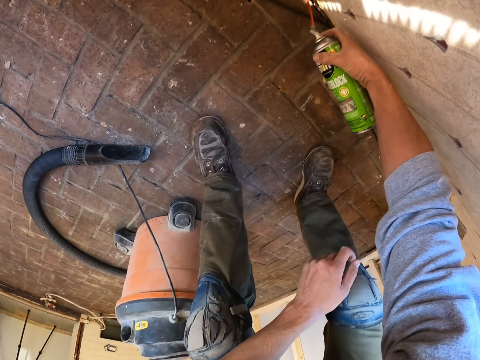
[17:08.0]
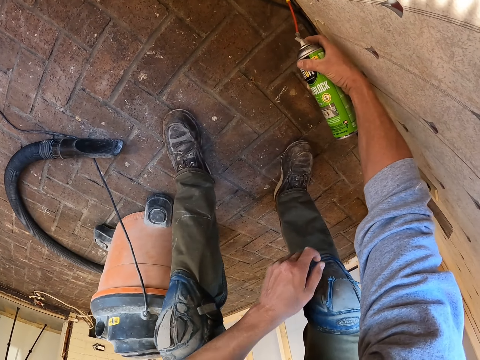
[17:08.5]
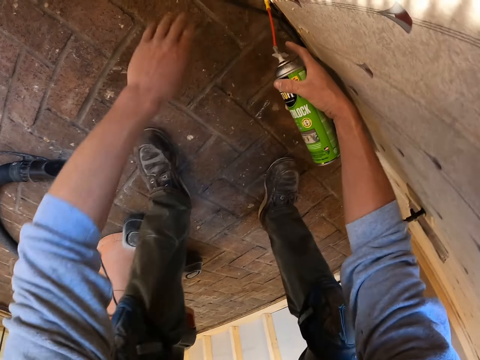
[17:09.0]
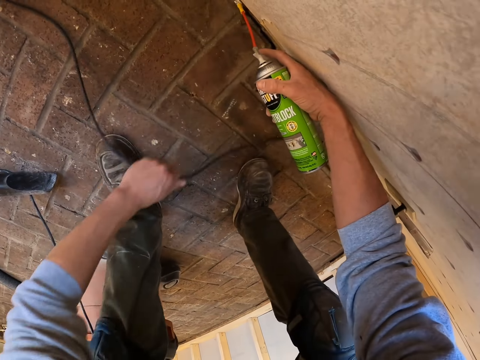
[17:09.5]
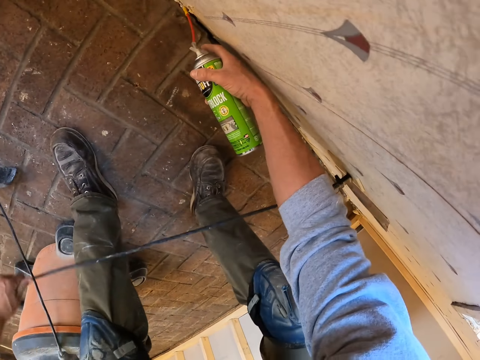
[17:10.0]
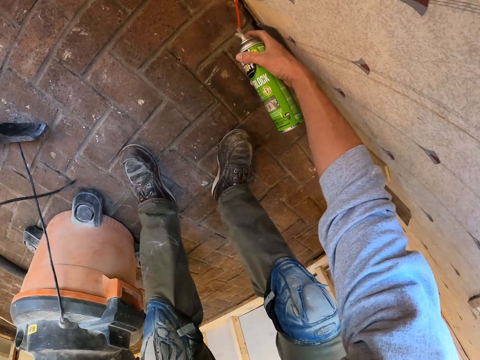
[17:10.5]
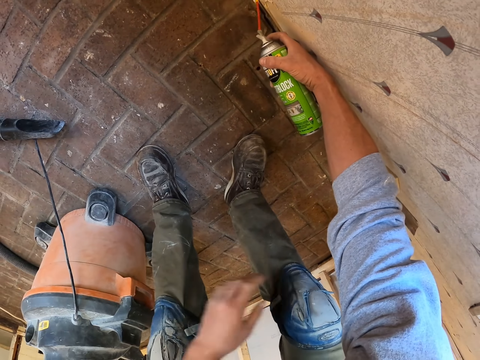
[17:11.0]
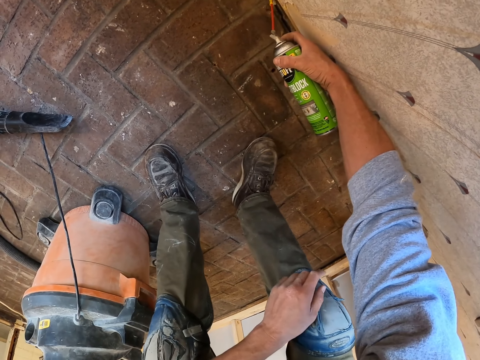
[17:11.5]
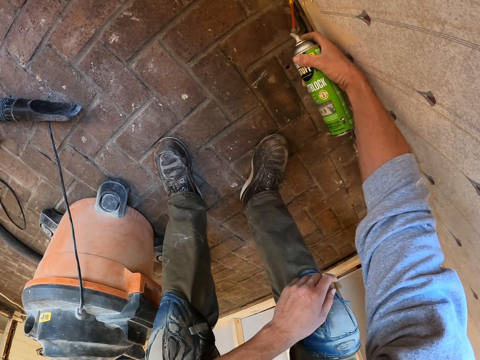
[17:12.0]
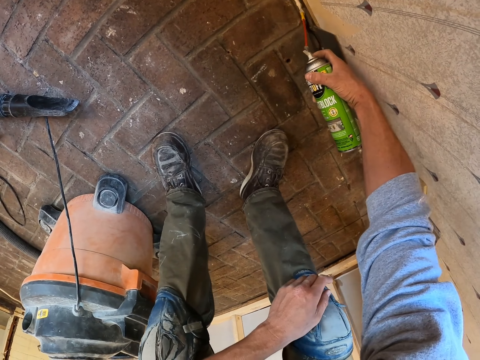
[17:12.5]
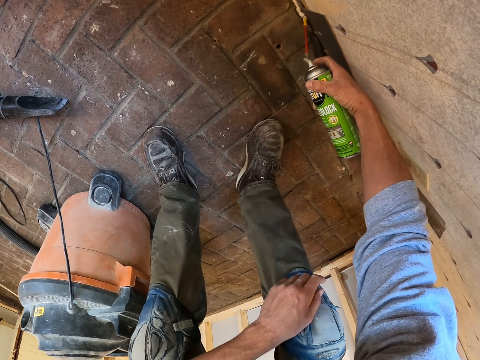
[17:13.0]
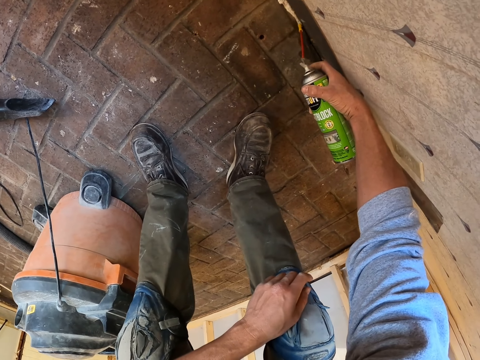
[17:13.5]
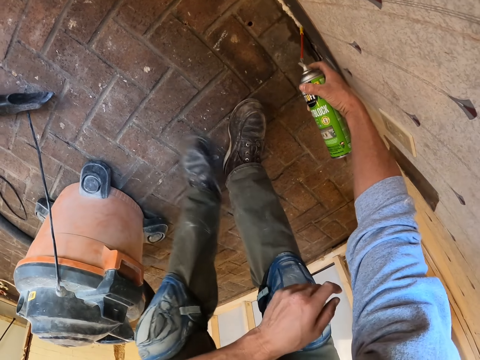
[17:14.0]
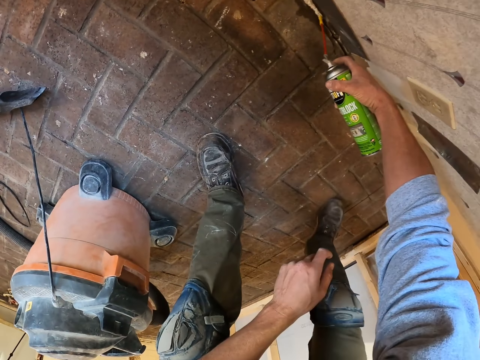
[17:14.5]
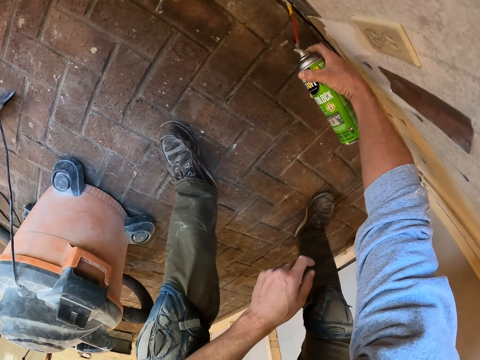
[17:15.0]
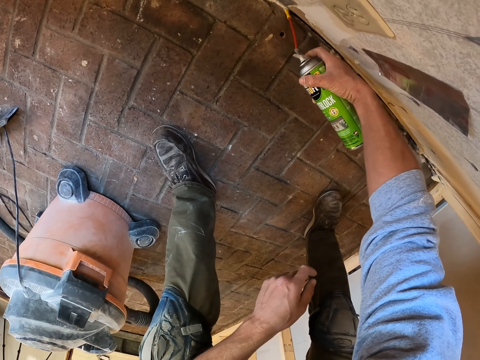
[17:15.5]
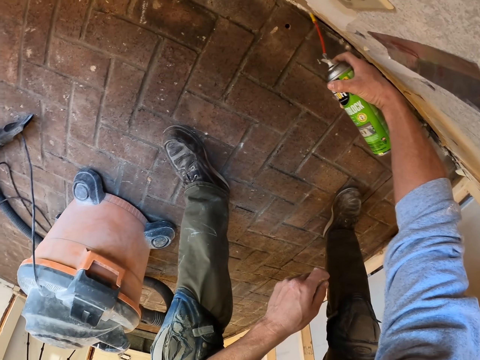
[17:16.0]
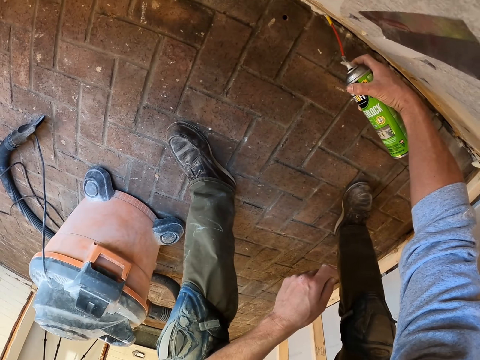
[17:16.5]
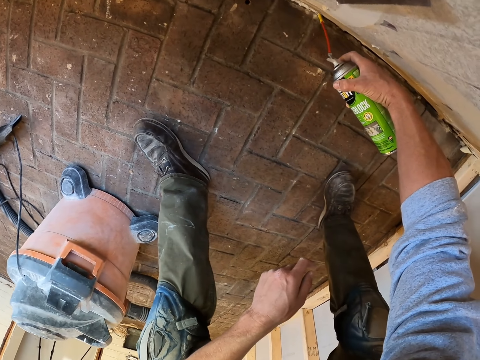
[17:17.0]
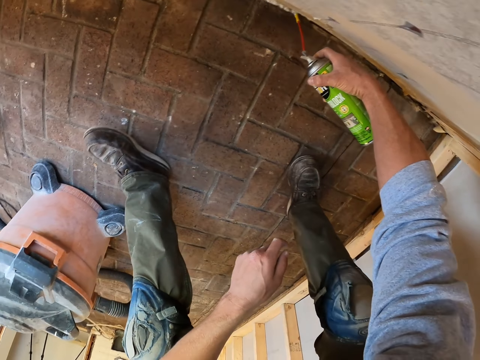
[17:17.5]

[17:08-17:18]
The camera wearer pulls the wire from the socket. They move the wire on the floor. They spray the bottle's content on the floor. They put the hand on the knee.

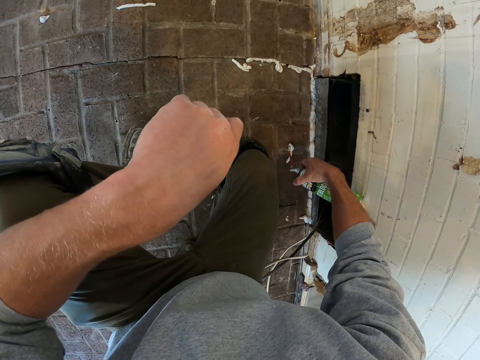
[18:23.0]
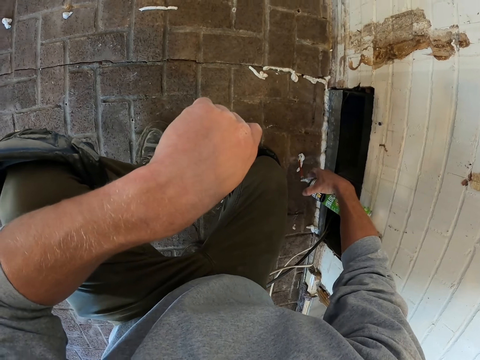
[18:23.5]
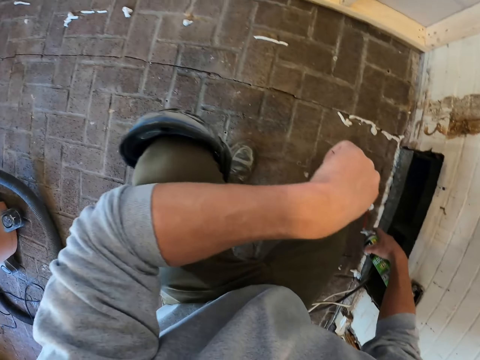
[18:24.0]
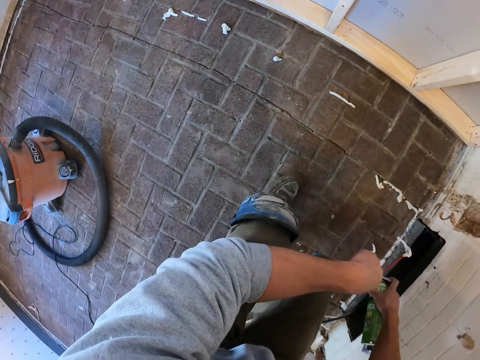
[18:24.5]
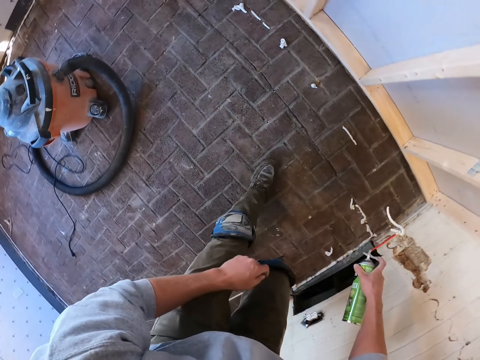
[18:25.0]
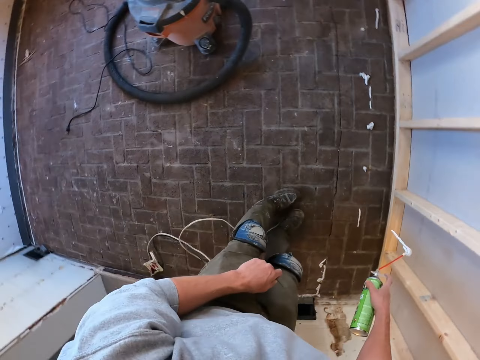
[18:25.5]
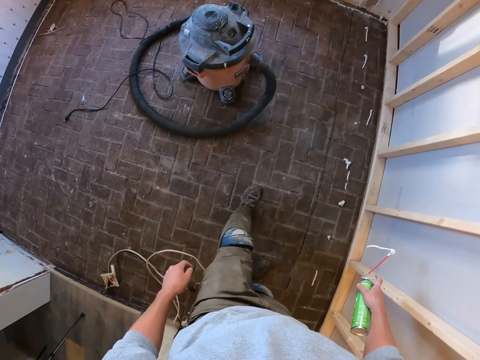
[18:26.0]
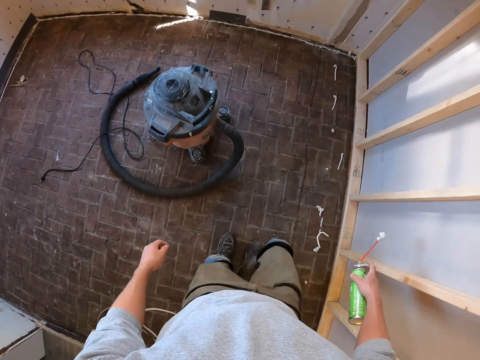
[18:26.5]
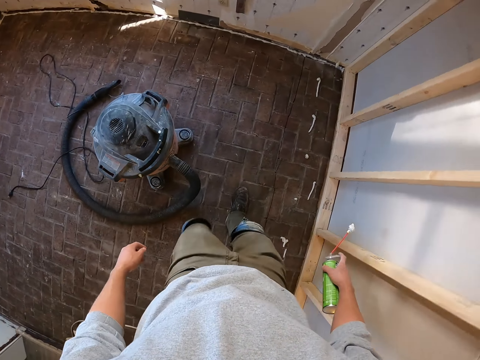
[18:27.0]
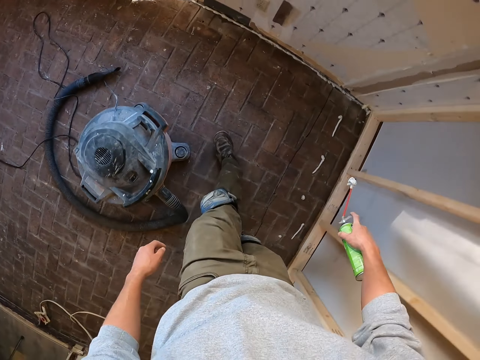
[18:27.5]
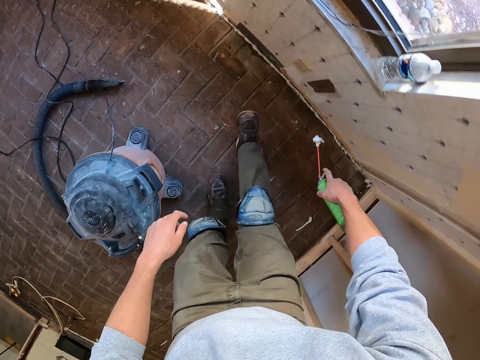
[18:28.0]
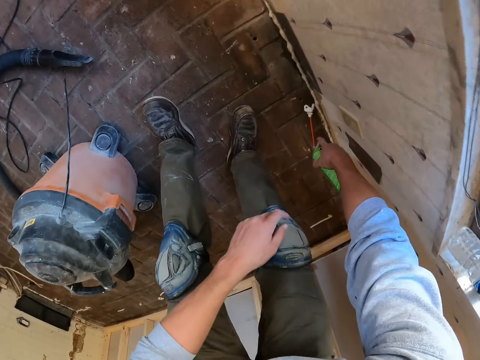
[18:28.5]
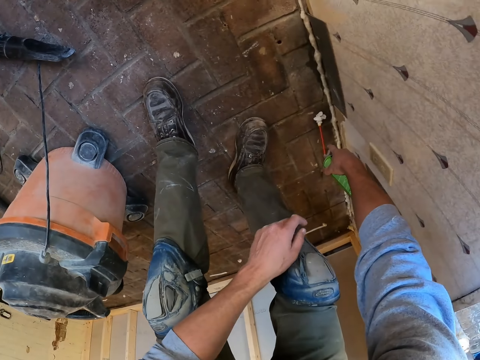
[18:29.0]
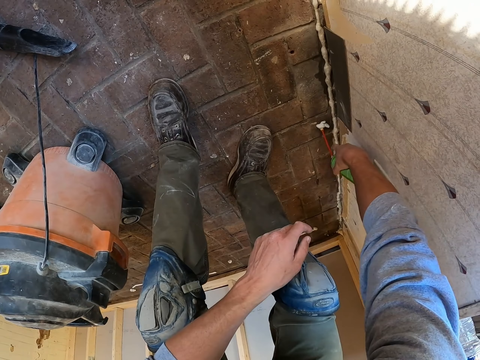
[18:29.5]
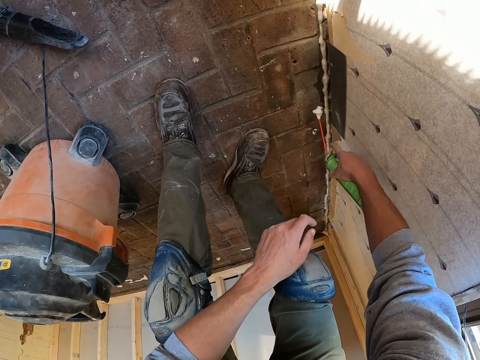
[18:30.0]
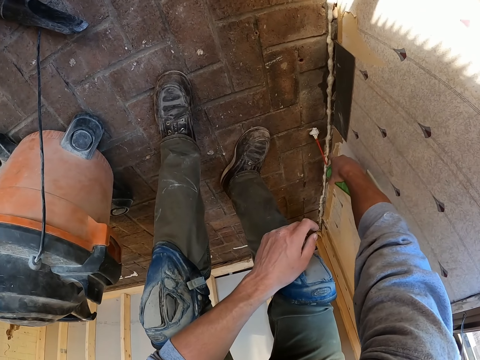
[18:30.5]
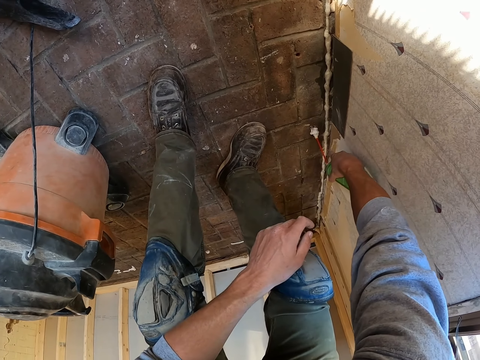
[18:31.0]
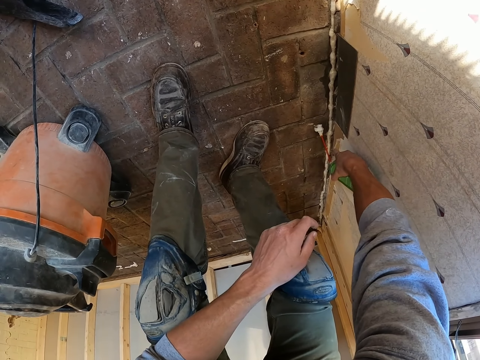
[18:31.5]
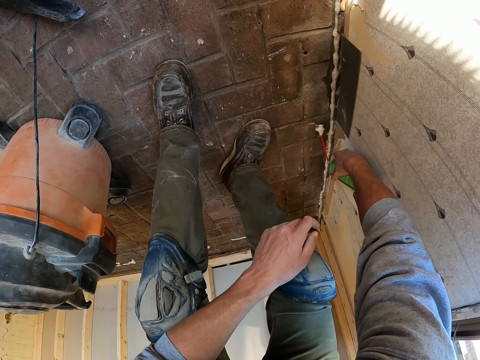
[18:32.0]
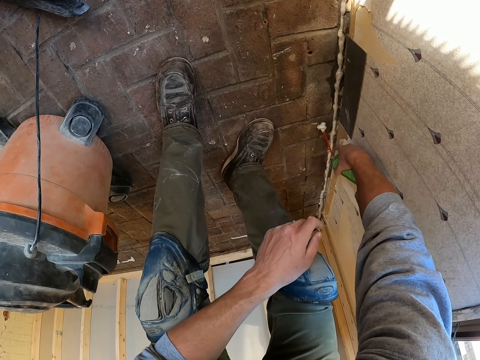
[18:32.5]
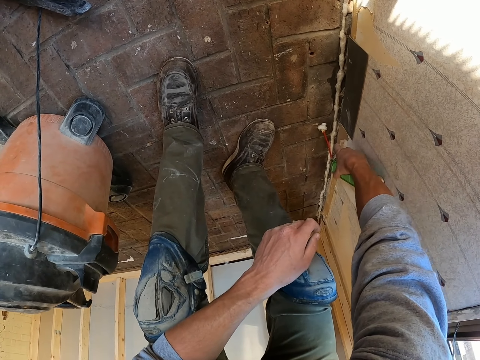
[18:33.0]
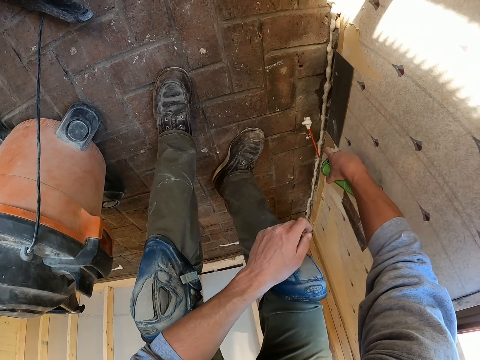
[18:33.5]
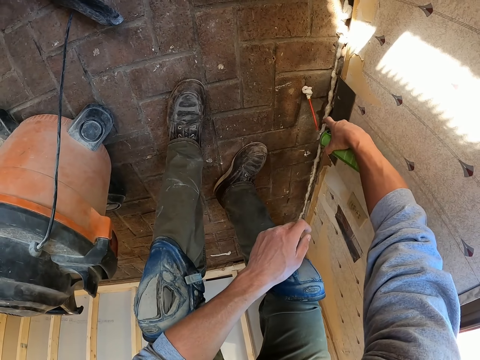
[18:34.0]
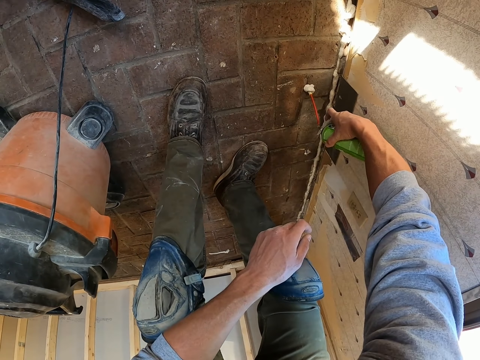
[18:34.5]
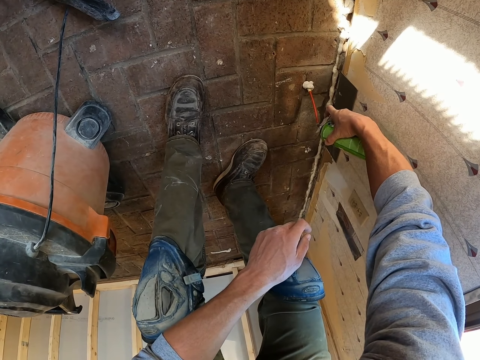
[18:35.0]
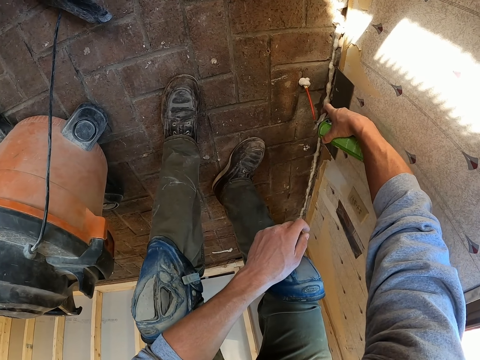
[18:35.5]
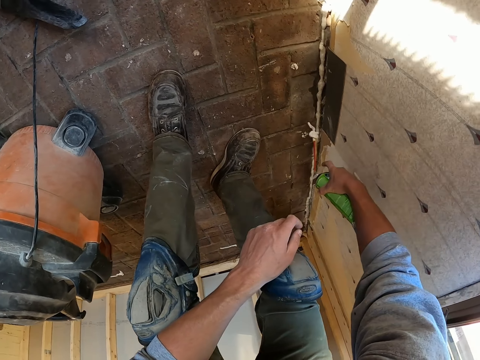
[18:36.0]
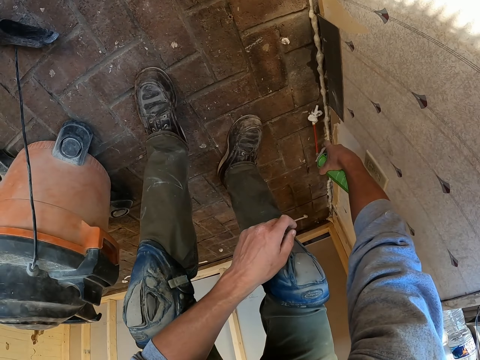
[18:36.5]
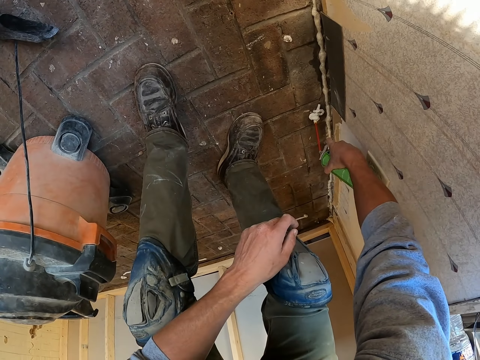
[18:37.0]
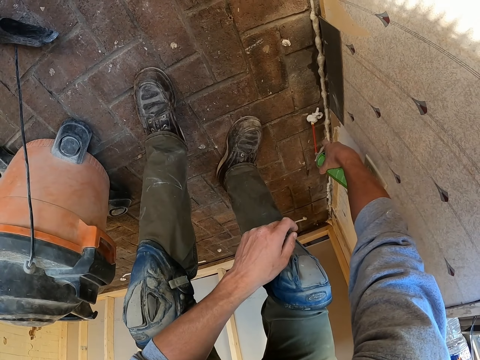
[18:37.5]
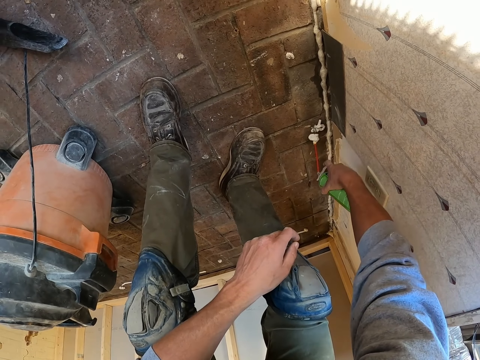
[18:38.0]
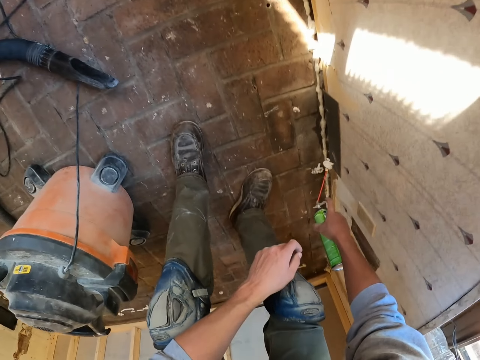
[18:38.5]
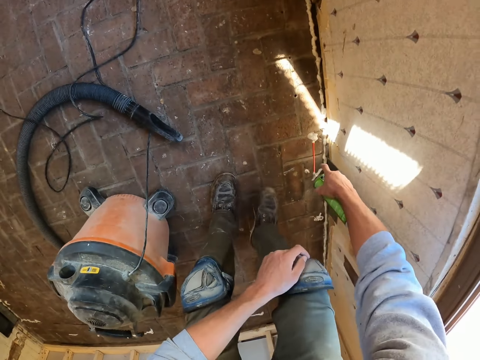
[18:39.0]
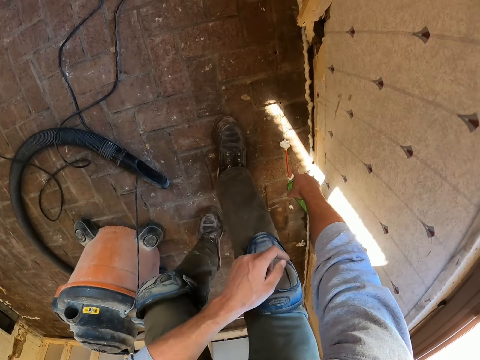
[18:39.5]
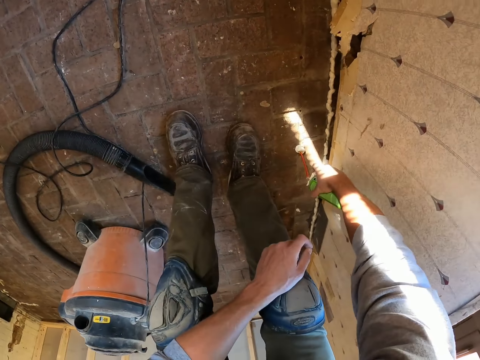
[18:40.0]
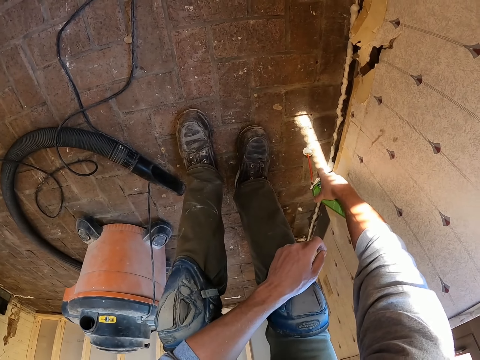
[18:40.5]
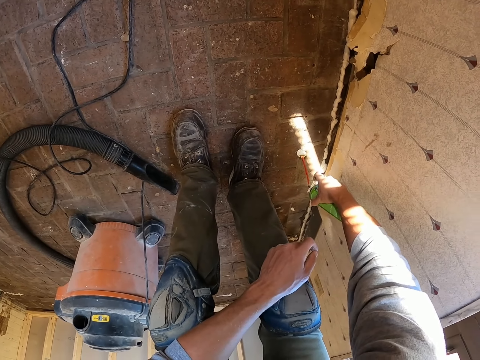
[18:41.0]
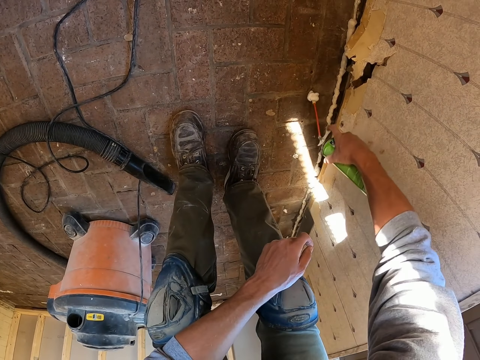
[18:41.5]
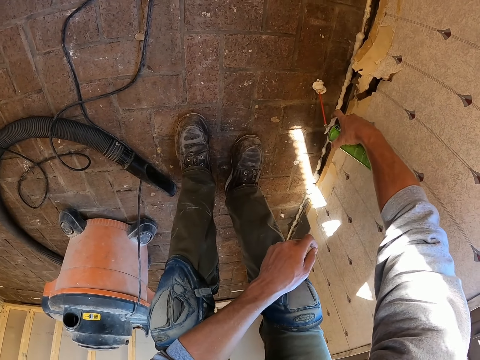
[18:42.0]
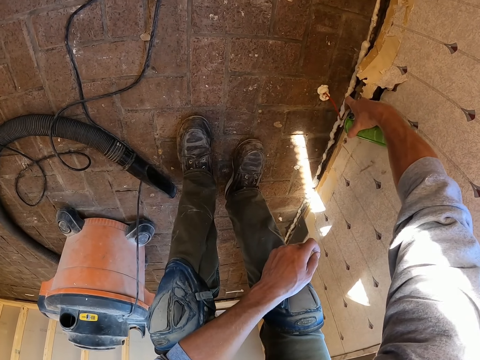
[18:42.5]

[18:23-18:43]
The camera wearer holds the bottle of glue. They walk on the floor. They spray the glue on the floor. They move on the floor. They apply the glue on the floor.
